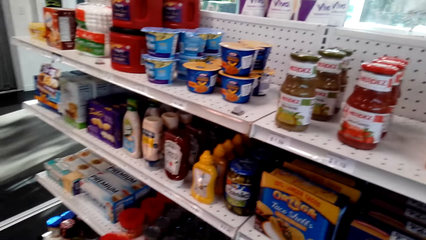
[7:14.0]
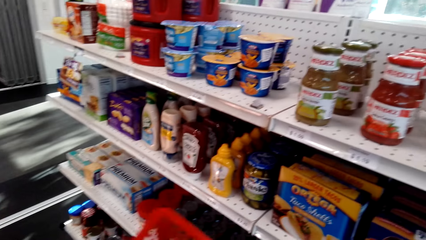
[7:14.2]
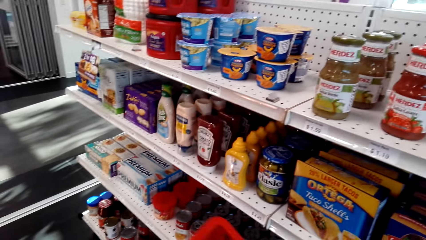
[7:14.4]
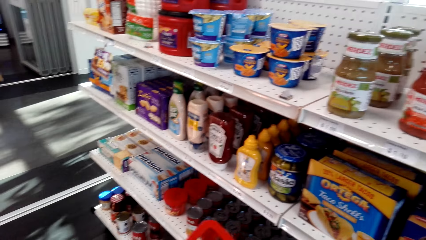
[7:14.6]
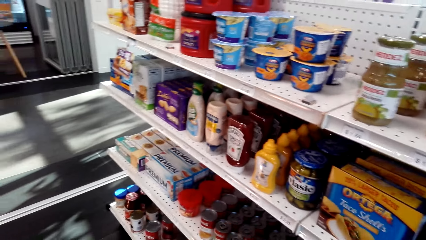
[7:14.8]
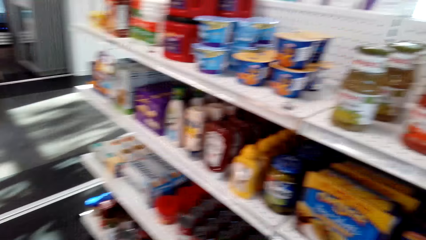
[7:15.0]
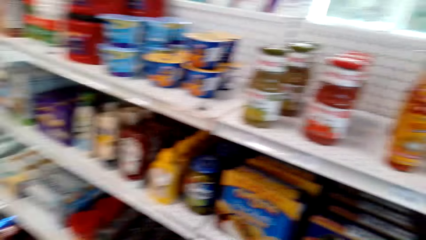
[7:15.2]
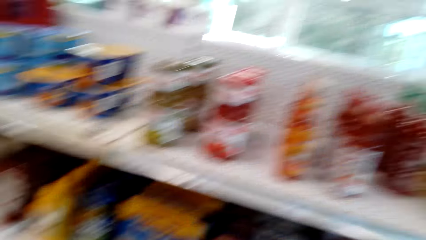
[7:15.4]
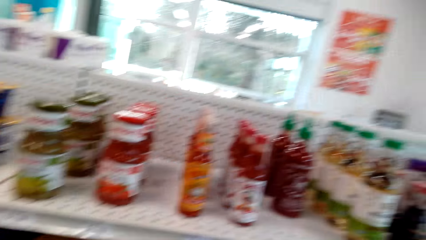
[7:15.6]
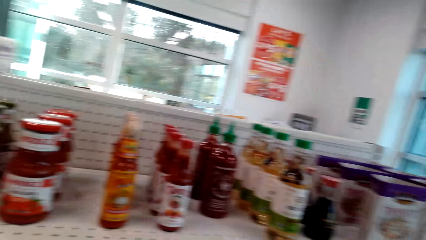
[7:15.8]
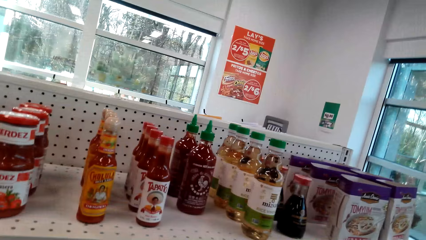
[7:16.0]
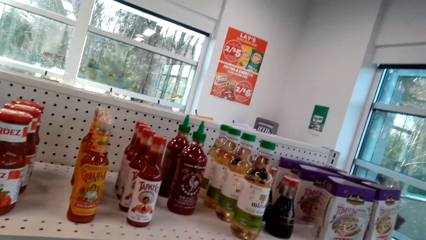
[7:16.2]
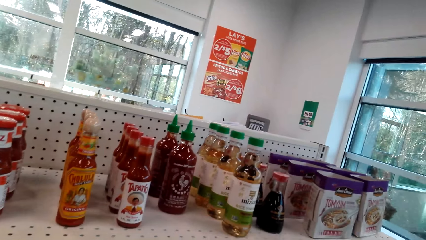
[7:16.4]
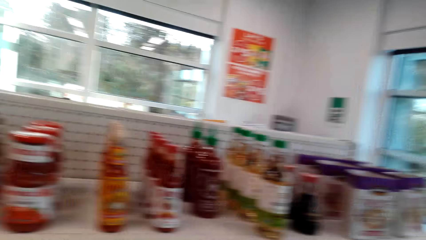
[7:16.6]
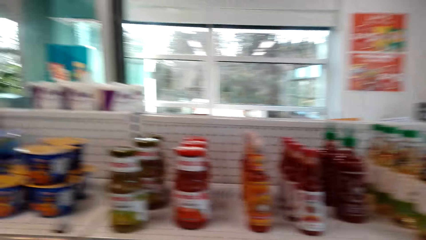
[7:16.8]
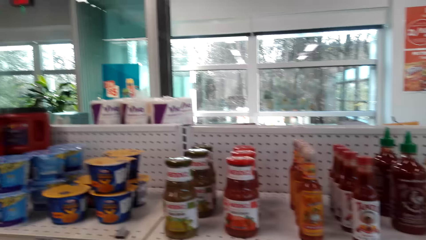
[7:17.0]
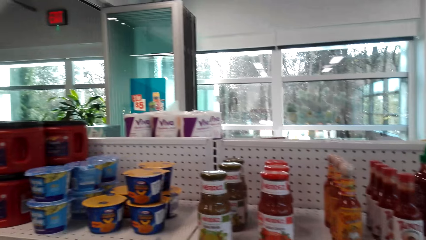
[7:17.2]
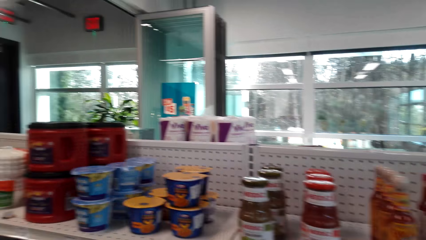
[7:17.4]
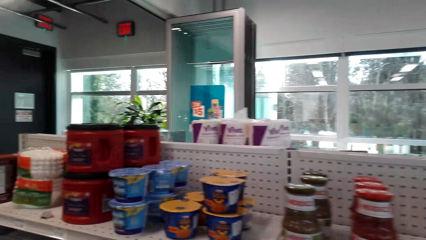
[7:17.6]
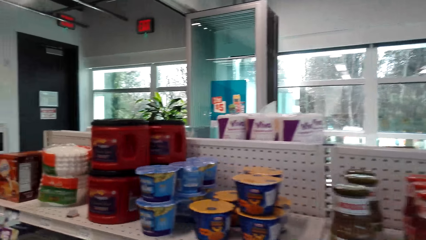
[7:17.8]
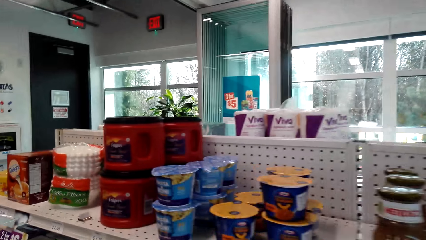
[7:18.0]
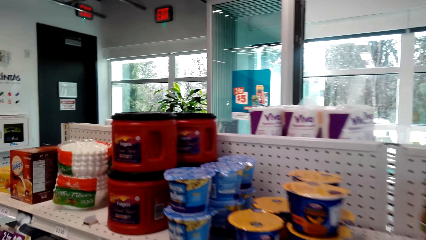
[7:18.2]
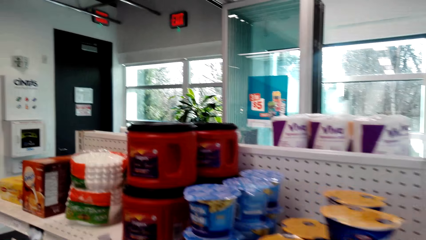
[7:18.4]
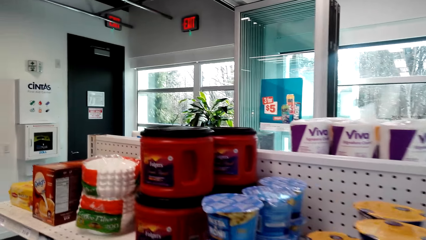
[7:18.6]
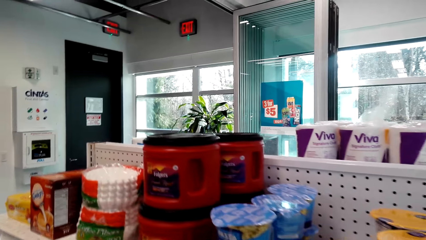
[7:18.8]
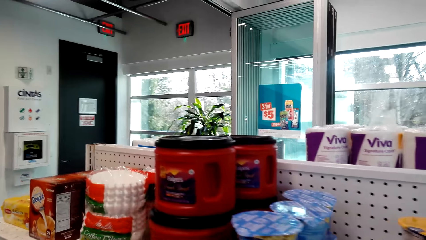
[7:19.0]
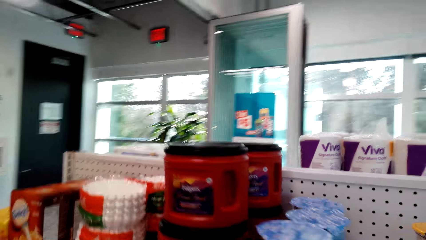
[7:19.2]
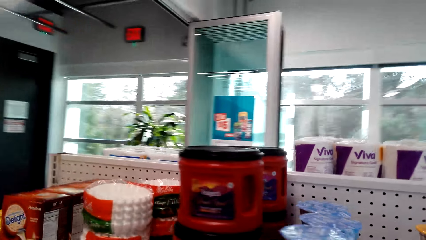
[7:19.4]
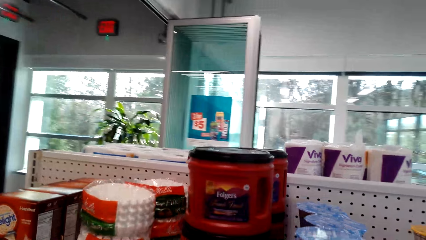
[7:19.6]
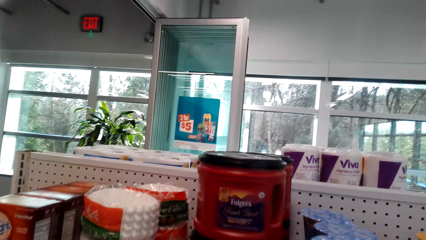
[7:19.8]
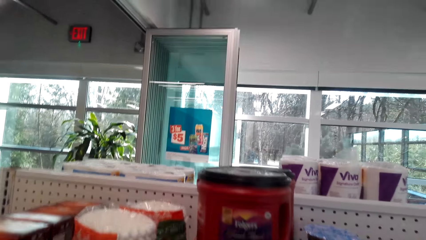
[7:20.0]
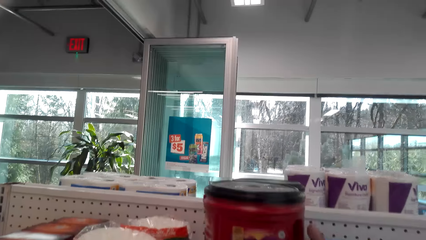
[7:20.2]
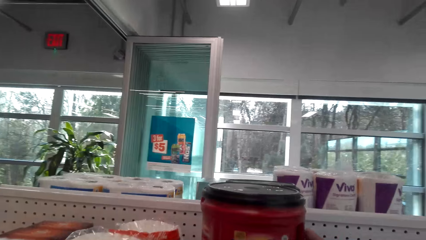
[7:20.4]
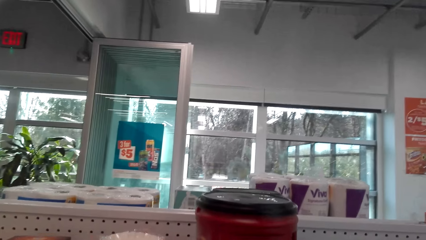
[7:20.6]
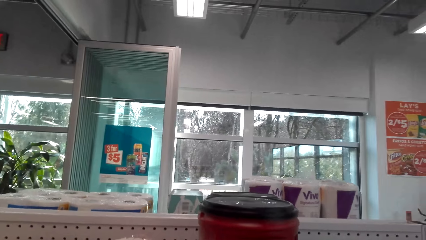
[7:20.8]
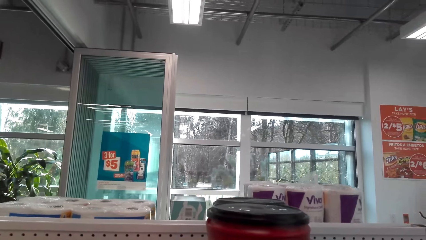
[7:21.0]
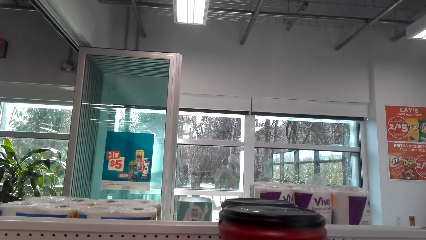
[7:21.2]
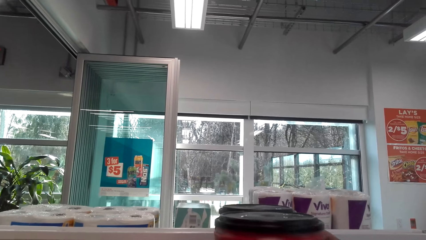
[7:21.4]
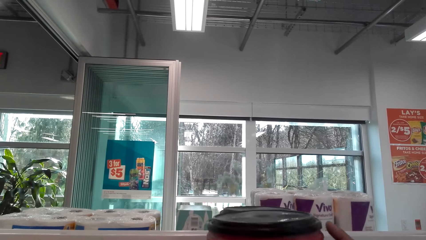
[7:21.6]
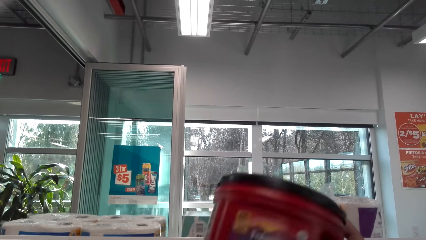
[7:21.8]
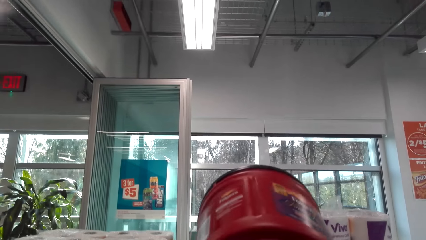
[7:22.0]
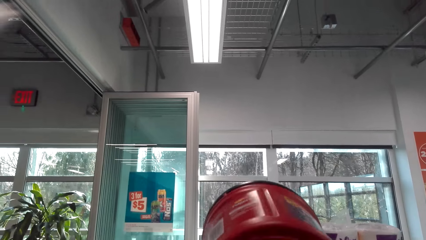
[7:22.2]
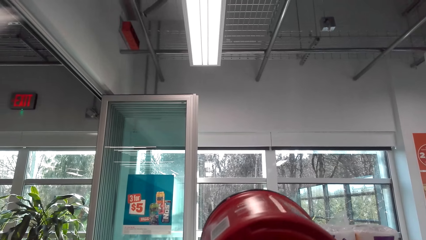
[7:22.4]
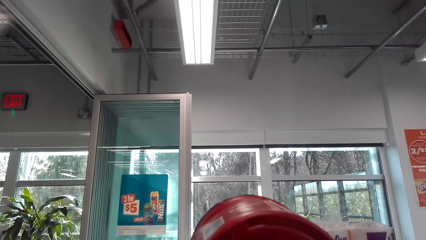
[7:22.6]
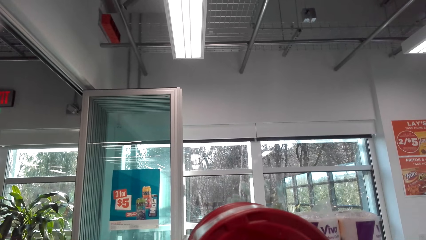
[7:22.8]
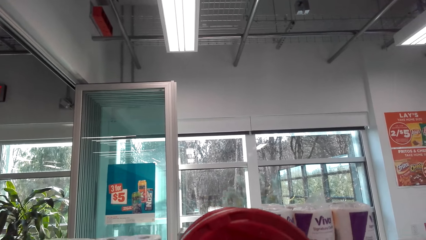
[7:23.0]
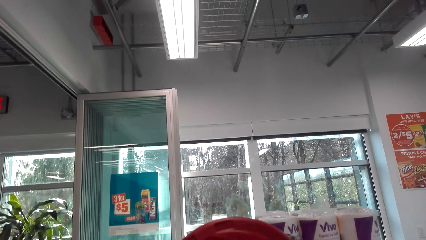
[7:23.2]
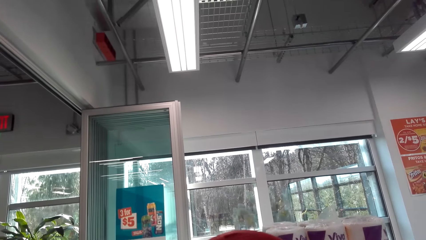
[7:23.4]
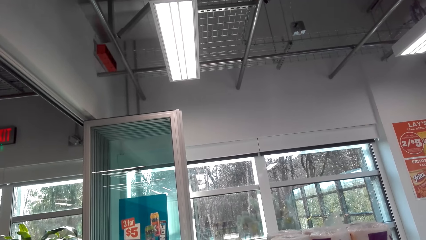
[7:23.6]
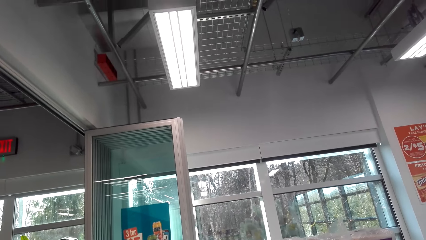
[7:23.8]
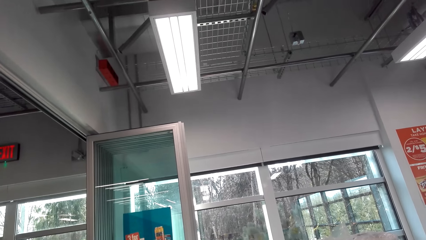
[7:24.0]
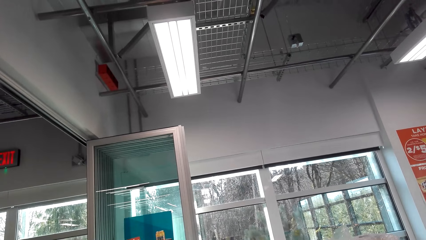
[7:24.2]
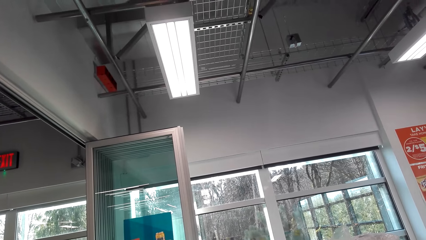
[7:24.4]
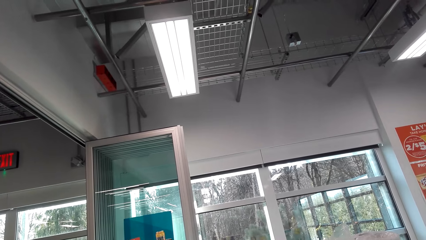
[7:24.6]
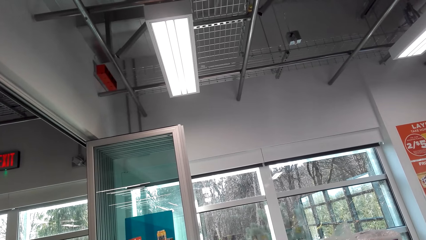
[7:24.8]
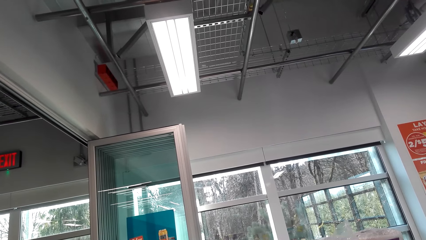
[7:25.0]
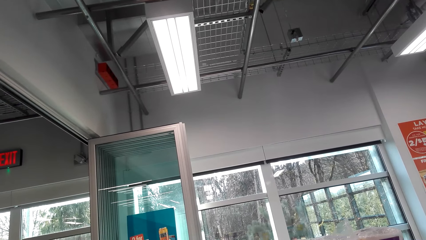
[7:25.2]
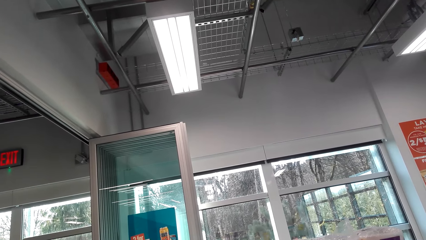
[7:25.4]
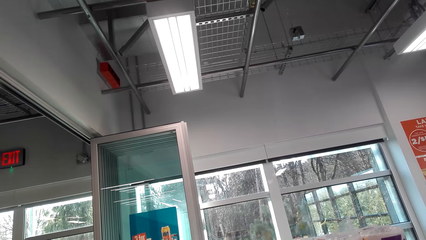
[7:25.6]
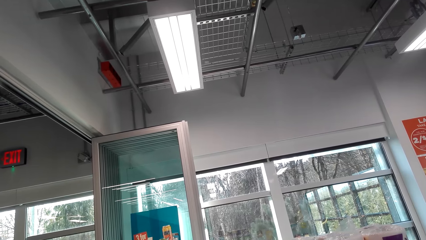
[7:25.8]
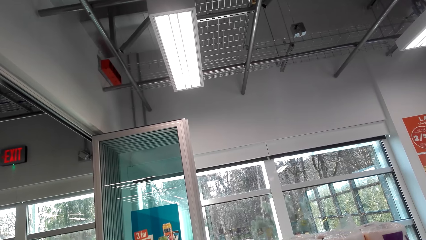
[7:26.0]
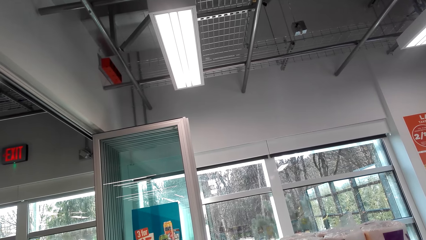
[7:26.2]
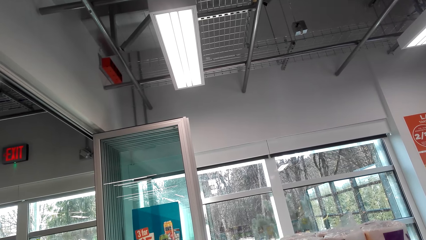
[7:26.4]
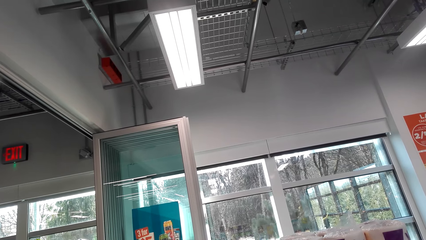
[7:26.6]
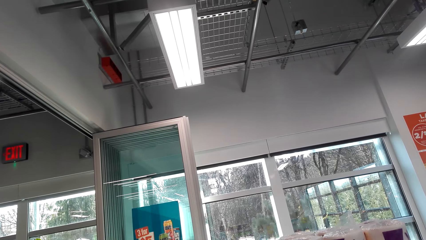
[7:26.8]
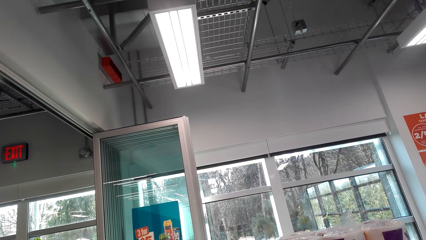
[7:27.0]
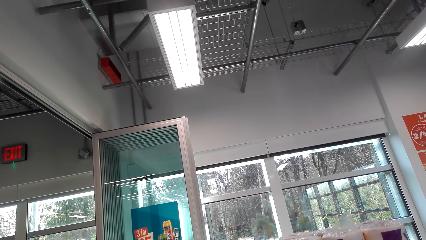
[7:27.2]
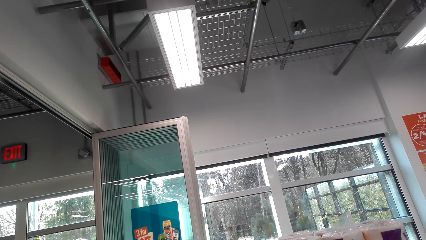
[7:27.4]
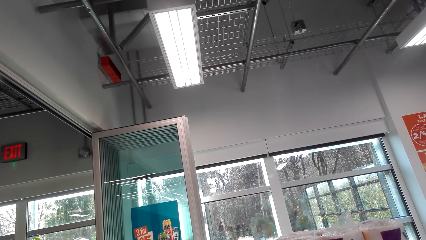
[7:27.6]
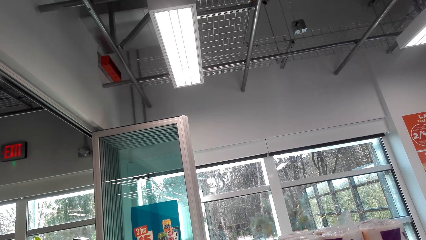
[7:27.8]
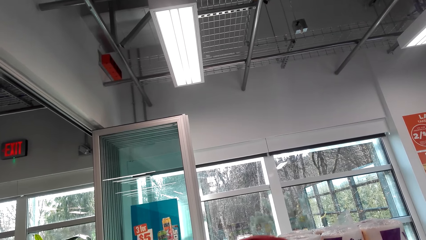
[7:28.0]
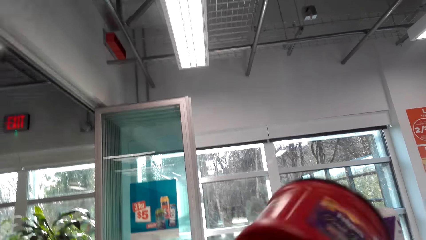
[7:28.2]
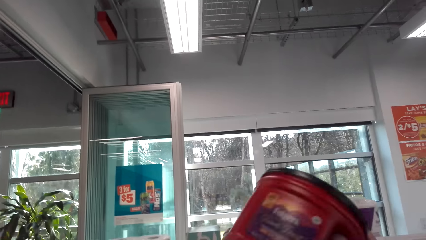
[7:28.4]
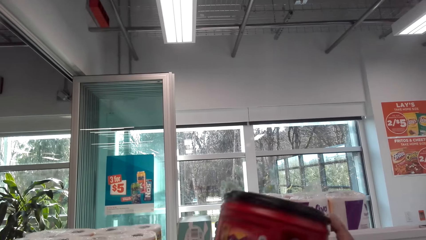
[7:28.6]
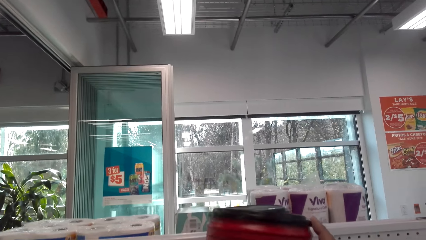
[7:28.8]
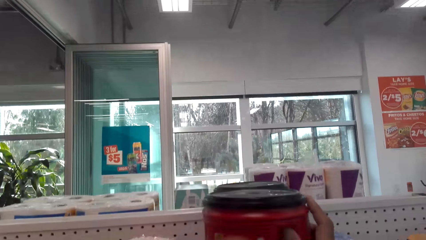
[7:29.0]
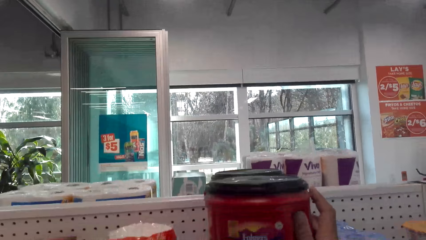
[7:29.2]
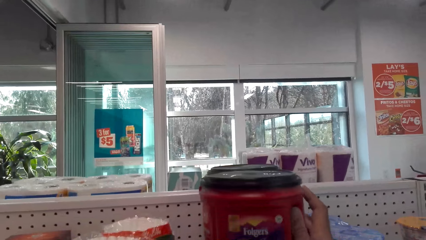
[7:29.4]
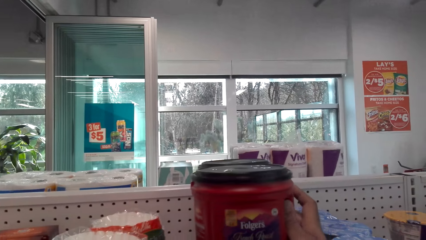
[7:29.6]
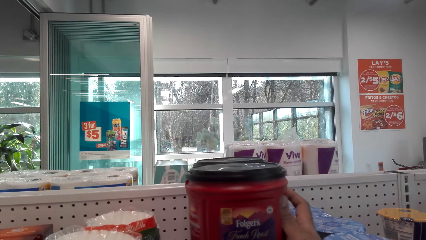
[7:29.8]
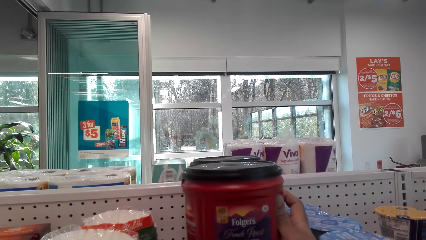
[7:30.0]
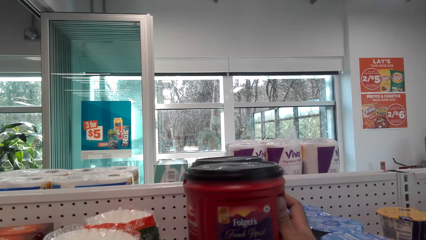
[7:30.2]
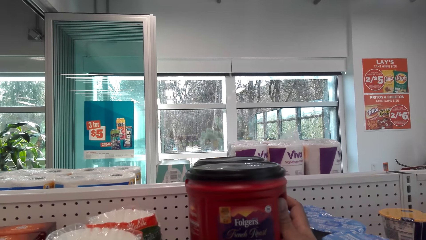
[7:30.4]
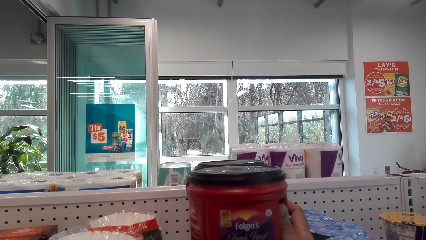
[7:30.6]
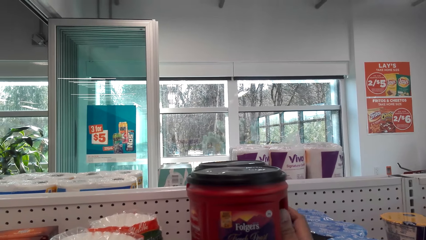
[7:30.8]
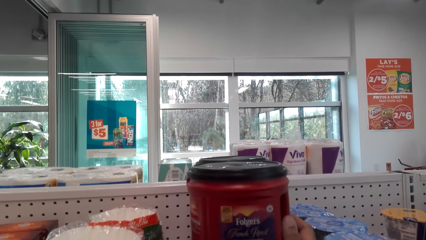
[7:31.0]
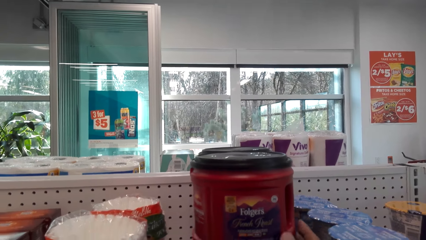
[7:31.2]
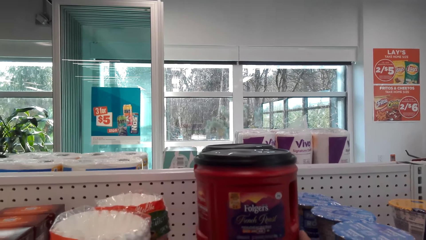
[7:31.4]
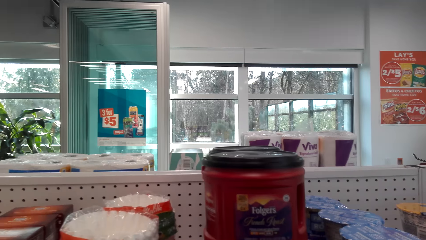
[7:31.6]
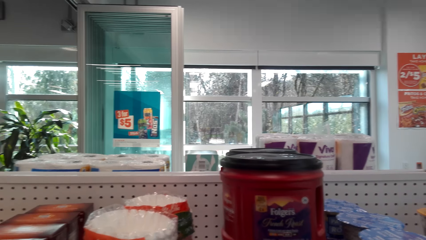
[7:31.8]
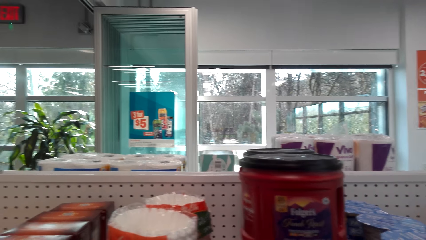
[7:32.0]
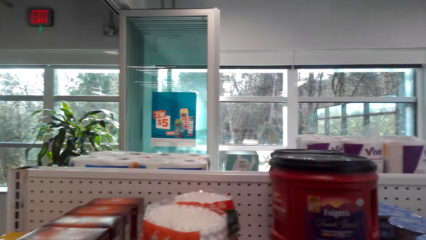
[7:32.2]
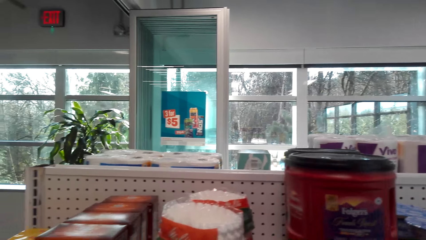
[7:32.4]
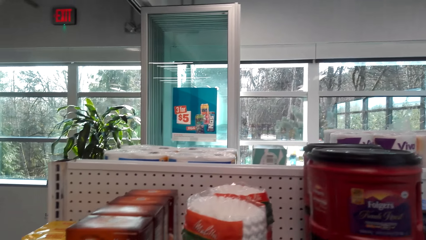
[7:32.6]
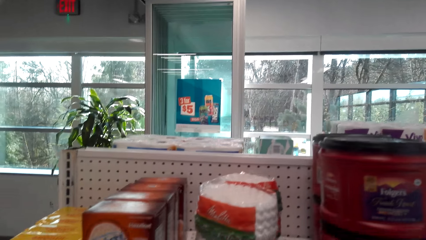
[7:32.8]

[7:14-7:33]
The camera wearer takes something. They put the bottle of ketchup in the shopping basket. They pick a tin from the shelf. They put the tin on the shelf.
